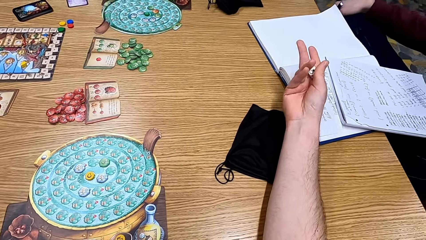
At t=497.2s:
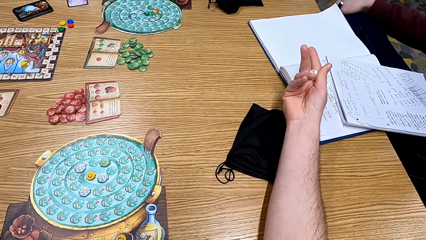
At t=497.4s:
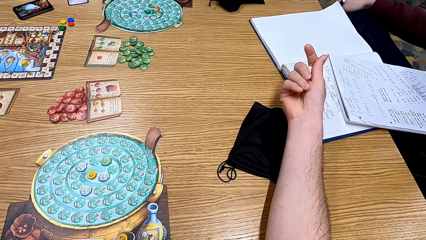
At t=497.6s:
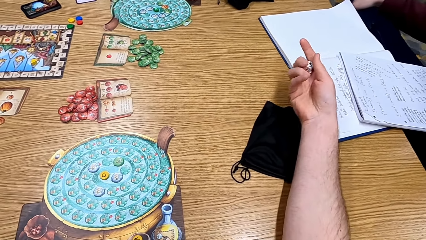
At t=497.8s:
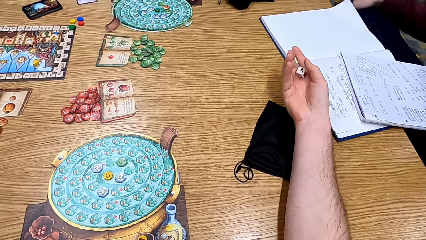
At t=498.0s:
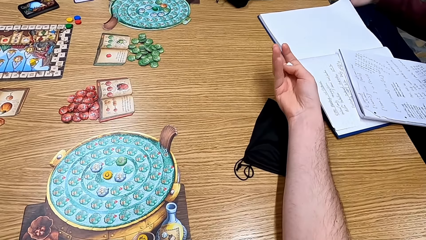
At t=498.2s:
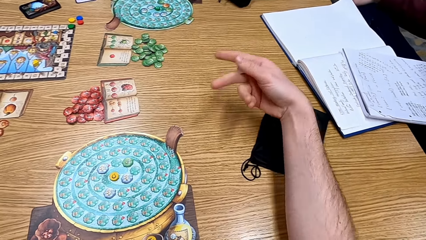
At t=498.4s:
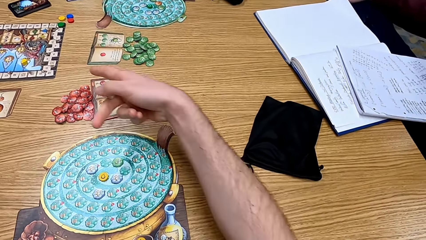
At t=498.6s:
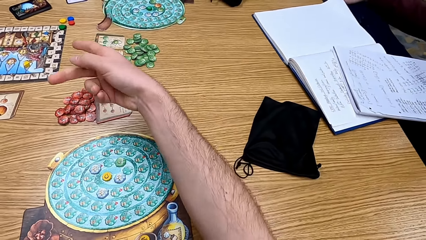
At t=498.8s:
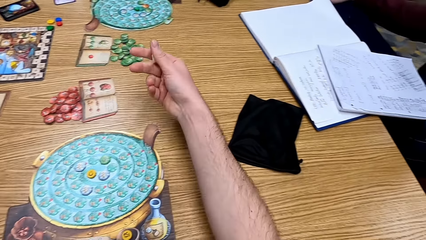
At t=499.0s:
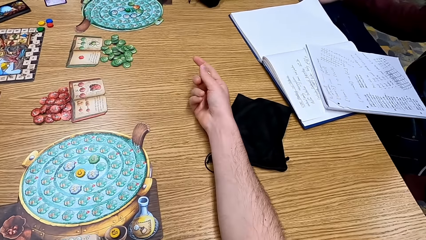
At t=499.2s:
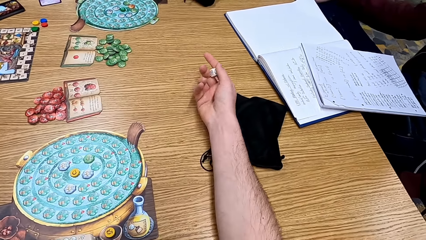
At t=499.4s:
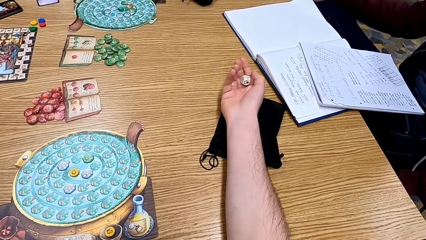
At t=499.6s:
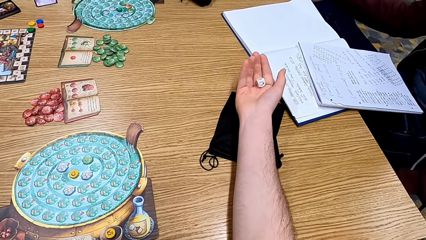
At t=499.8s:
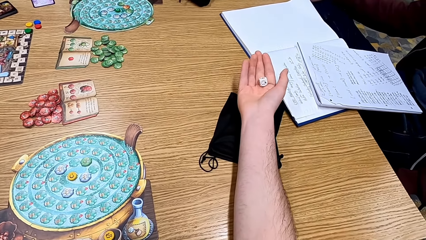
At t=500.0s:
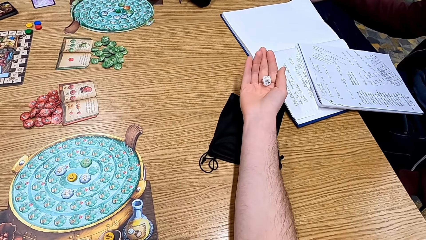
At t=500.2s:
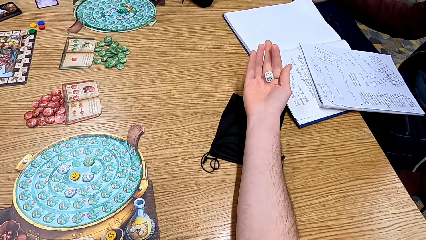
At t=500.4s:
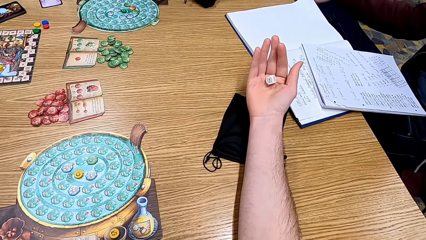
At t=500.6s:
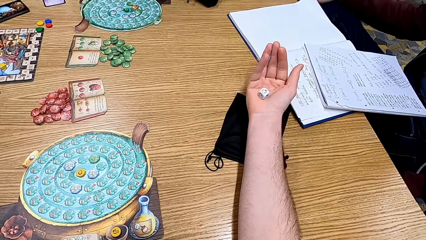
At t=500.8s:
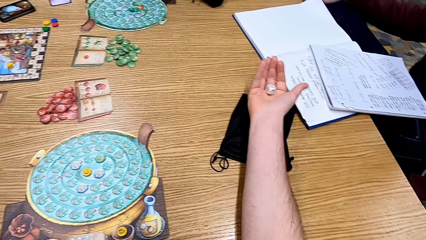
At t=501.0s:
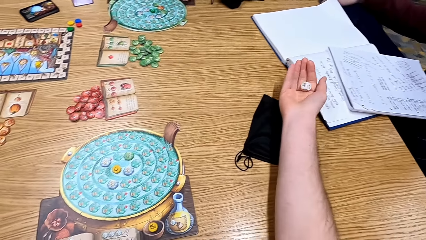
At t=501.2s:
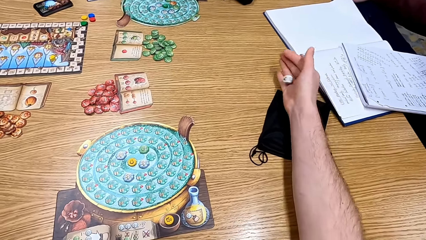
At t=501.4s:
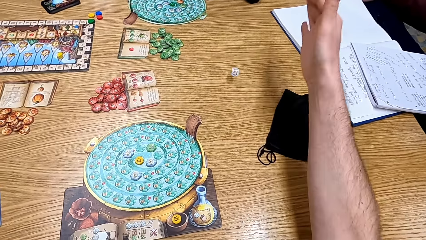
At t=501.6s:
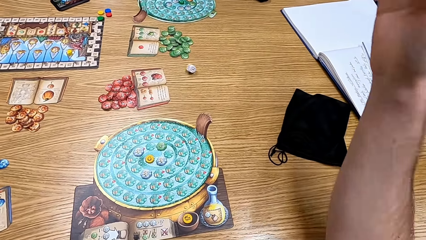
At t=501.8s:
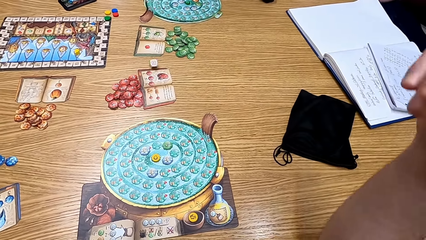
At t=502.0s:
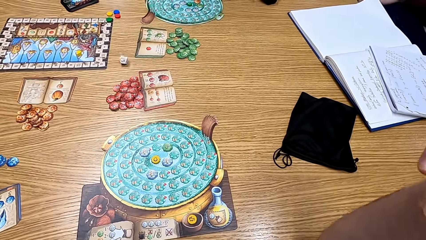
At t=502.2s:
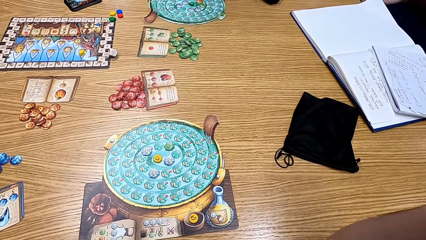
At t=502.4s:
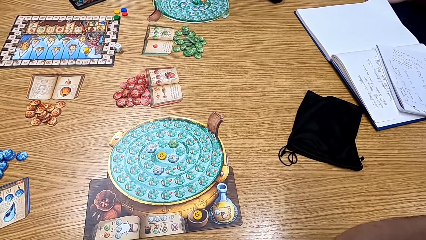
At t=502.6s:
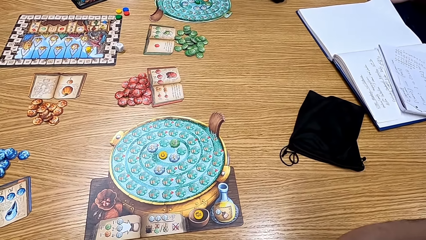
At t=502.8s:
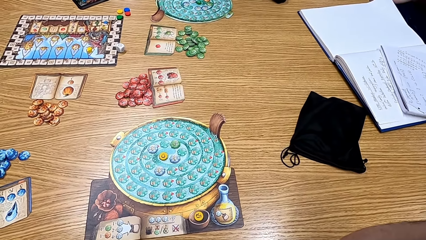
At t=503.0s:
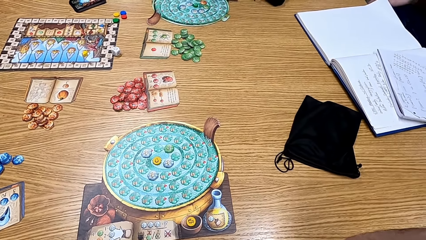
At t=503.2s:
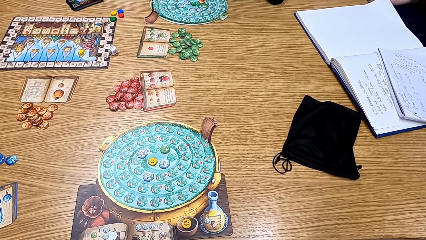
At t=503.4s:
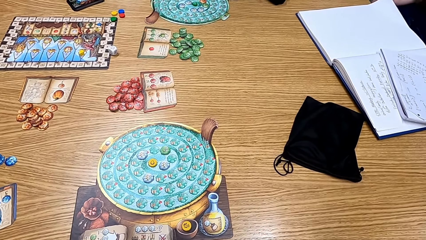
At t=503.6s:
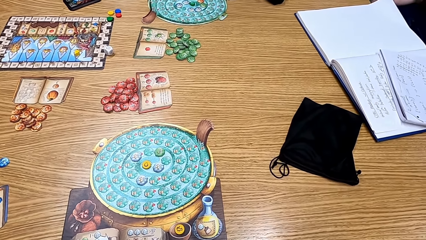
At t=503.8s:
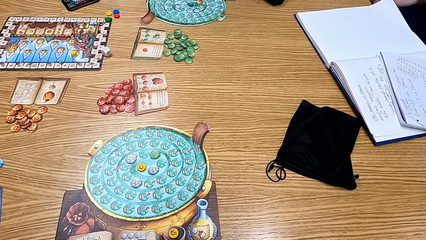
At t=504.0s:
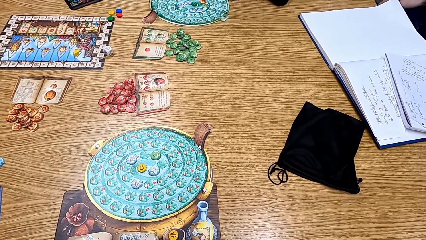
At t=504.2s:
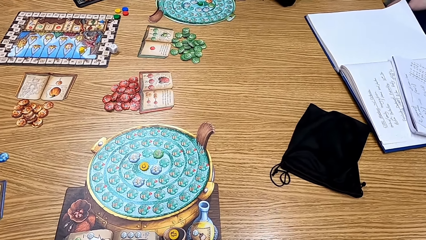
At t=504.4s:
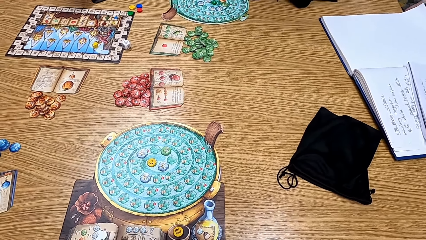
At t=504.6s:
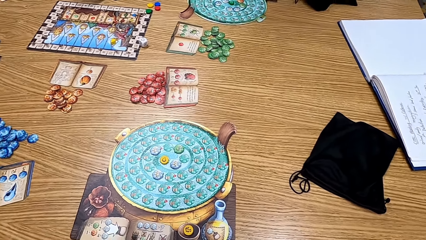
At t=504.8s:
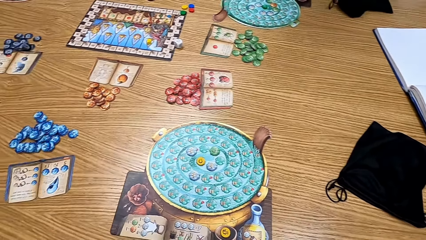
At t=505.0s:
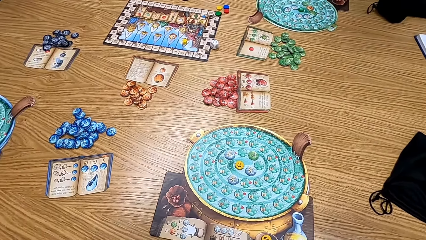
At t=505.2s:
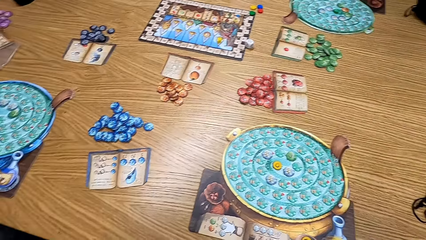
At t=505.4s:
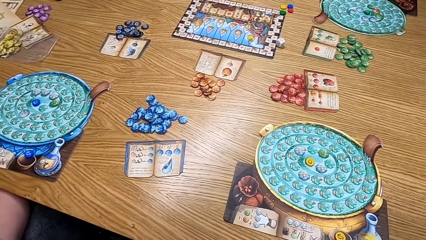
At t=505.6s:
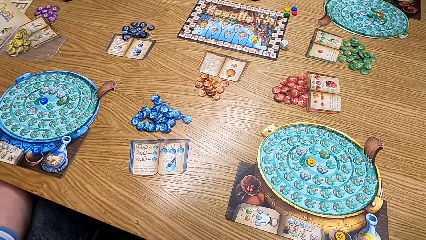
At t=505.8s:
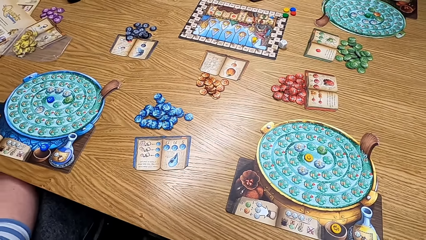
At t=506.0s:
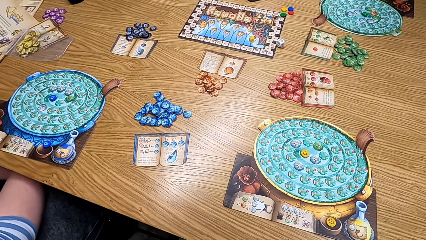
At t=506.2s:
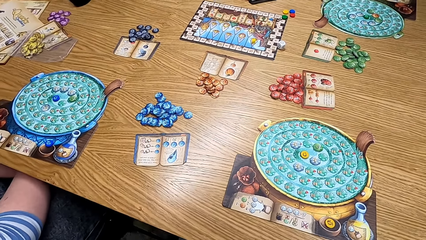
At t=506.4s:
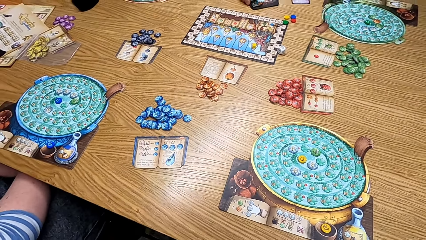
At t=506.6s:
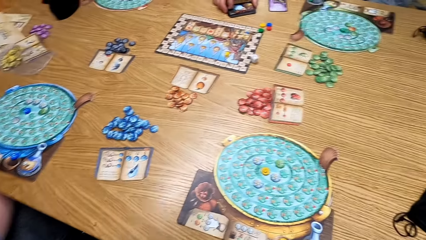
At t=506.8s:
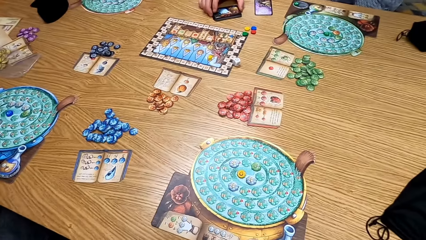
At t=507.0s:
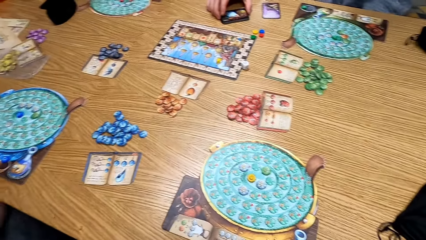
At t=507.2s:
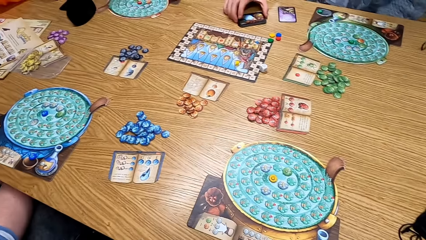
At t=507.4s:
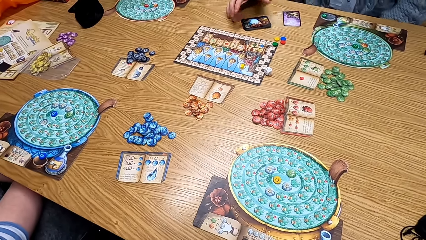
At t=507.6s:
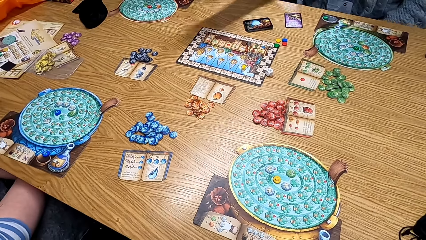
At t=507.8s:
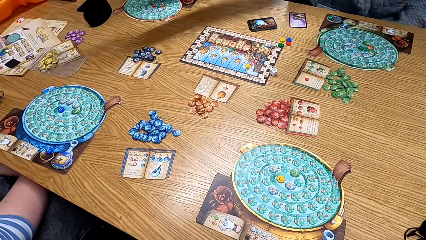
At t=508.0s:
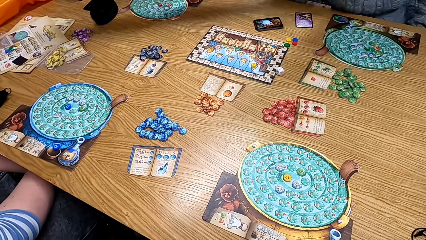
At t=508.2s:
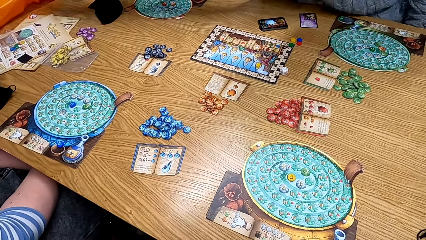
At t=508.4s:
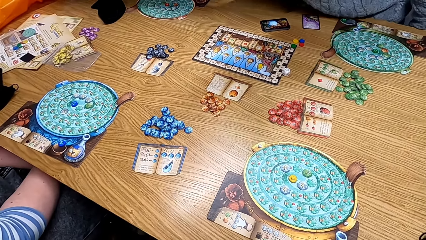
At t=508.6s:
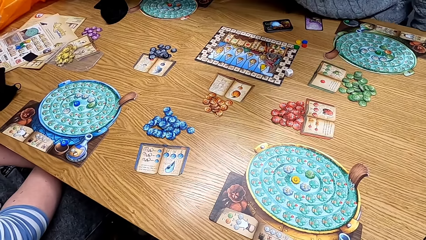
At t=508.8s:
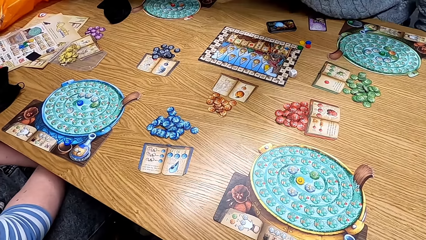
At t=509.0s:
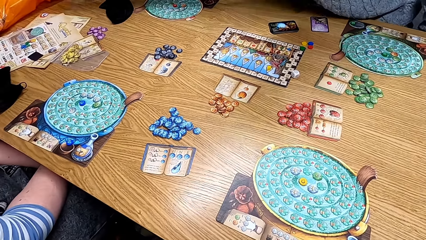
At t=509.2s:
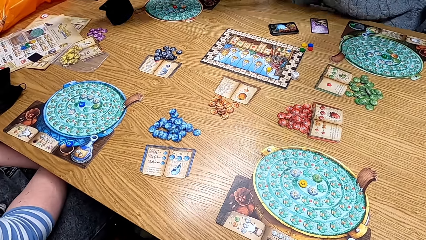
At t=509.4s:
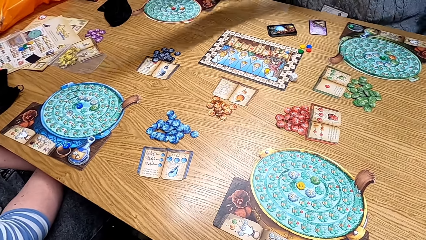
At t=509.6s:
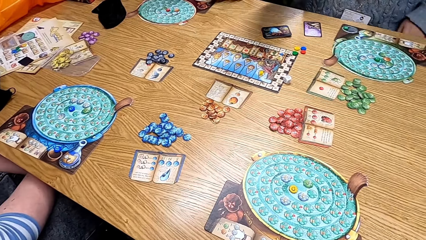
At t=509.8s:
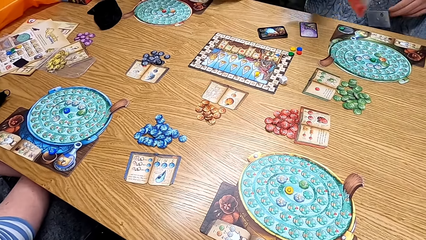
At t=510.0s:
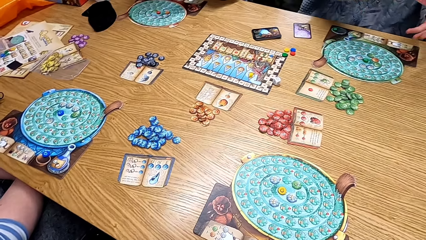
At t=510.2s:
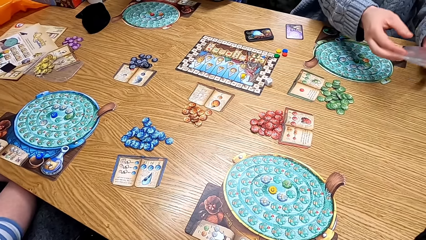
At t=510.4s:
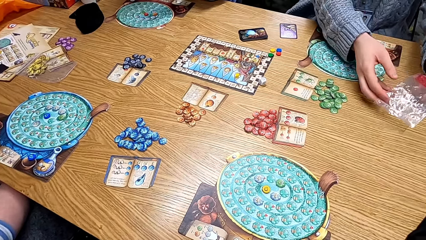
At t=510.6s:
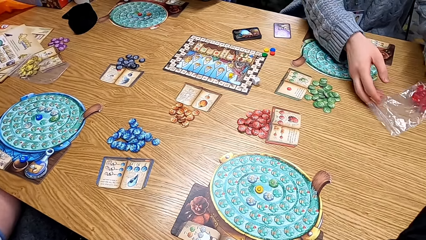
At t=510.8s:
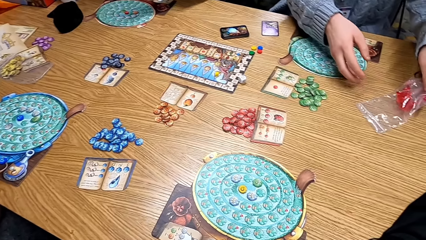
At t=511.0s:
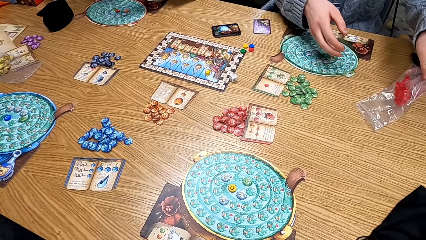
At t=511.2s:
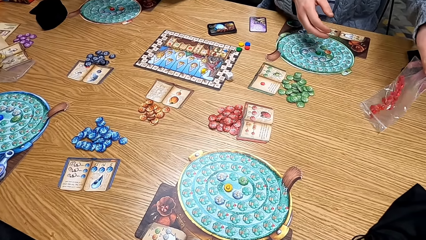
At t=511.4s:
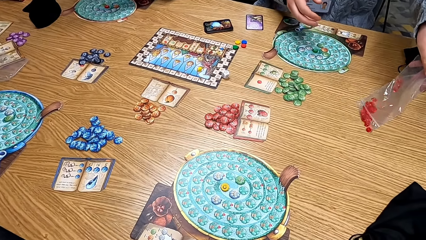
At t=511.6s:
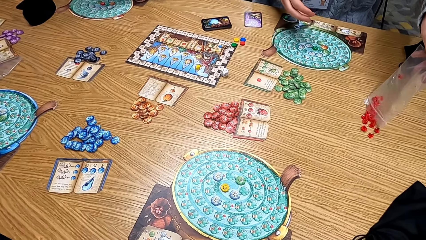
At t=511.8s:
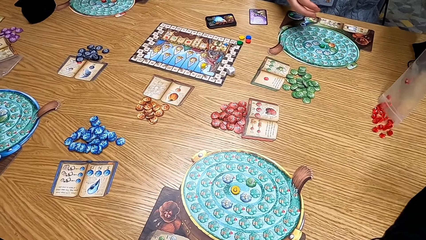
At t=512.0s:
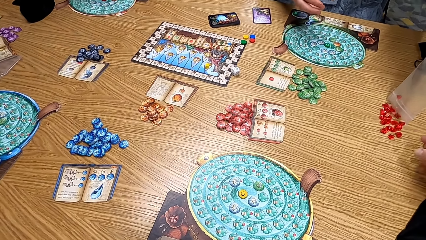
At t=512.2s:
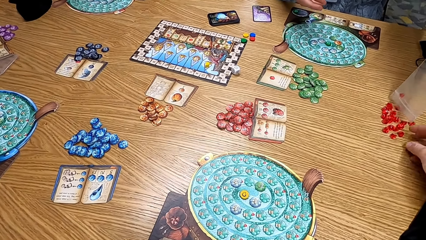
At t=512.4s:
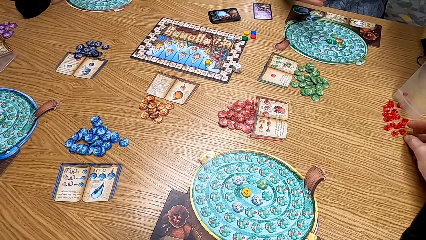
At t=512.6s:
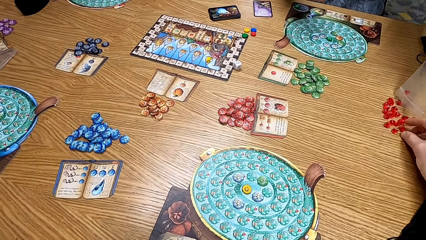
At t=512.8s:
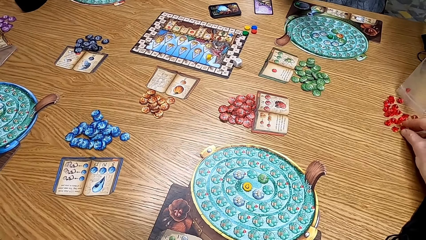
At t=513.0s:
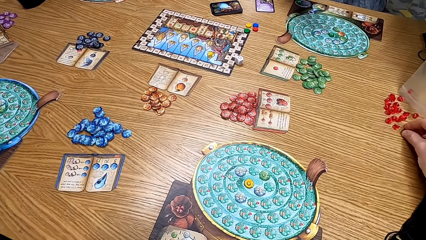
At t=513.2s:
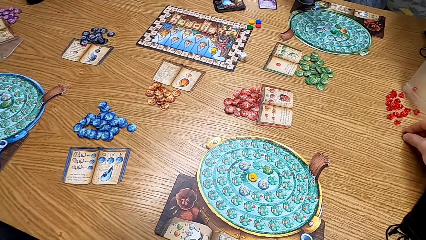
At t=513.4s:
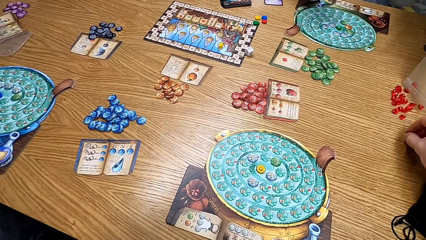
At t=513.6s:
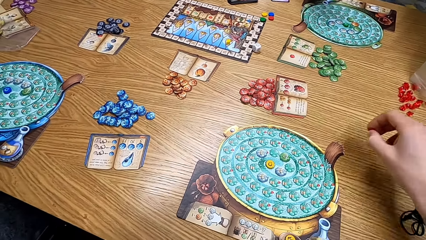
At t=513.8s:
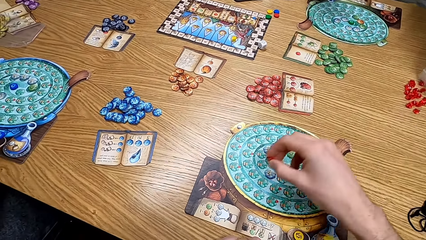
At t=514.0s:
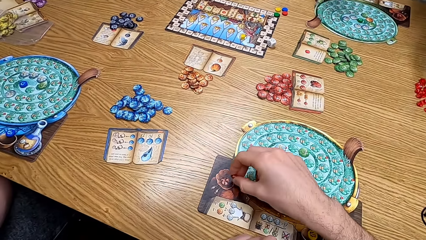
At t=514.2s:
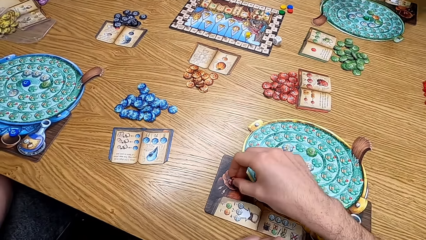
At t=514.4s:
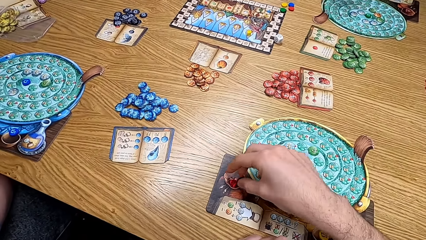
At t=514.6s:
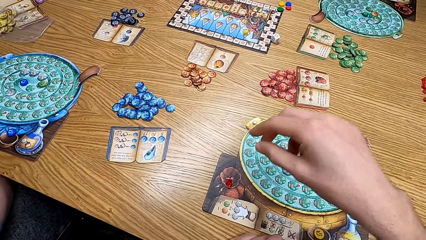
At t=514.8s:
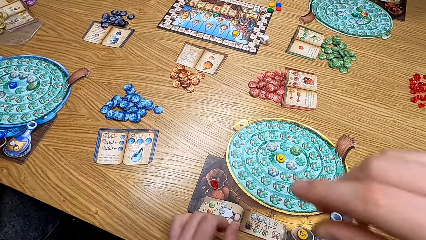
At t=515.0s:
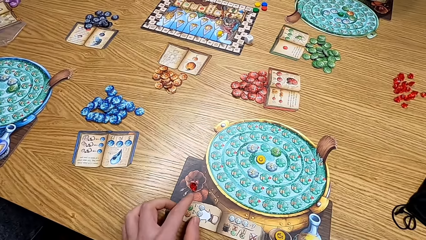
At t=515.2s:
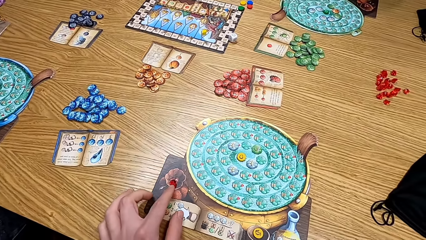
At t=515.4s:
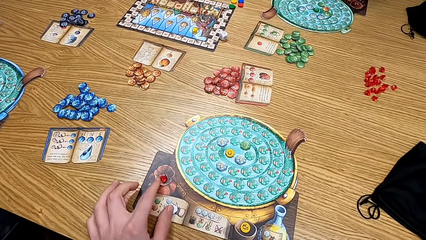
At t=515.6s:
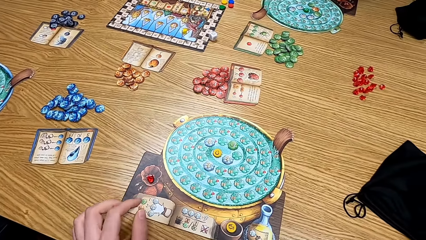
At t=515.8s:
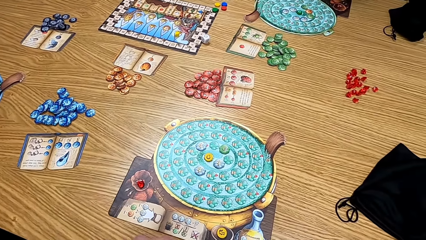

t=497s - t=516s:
The camera wearer throws the dice on the ground. They play the board game. They look at the dice on the table. They look at the table. A man picks the dice in the paper and pours the dice on the table. The camera wearer picks up the dice. They put the dice on the table.
